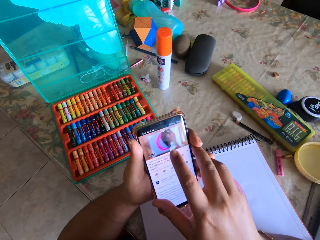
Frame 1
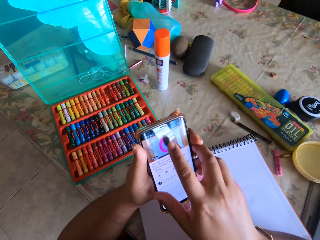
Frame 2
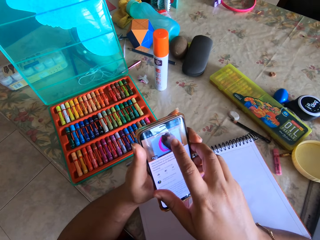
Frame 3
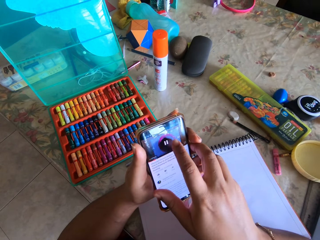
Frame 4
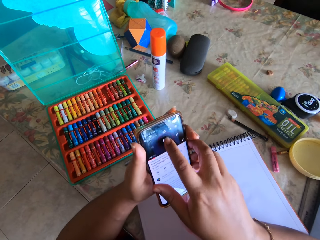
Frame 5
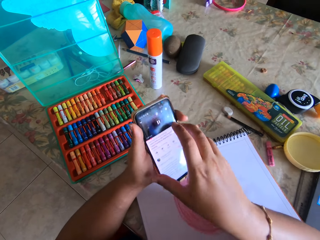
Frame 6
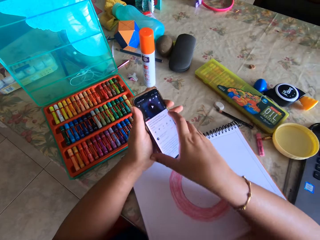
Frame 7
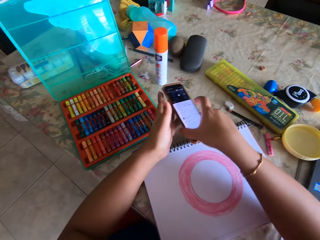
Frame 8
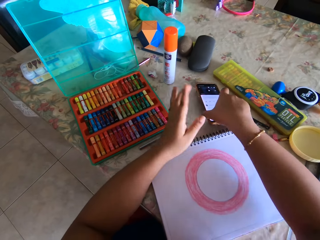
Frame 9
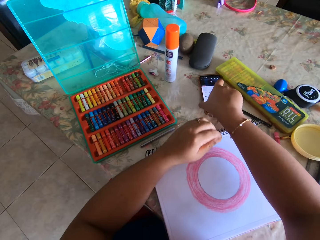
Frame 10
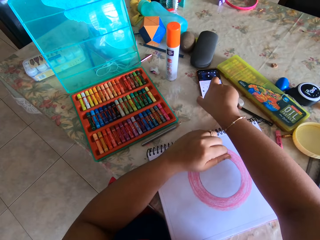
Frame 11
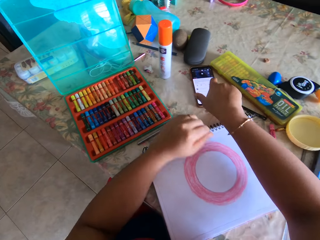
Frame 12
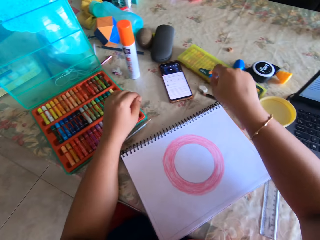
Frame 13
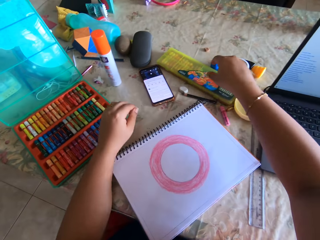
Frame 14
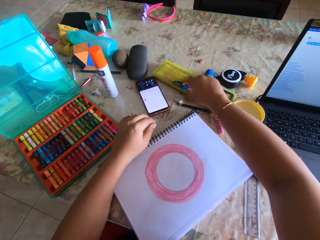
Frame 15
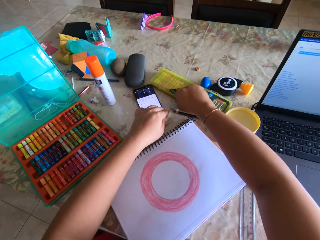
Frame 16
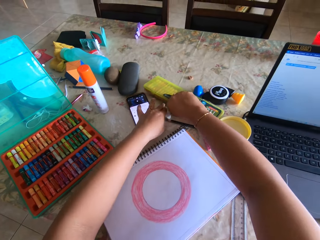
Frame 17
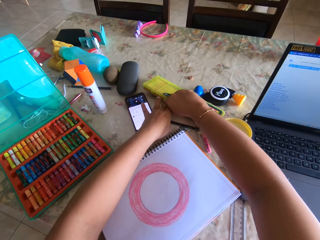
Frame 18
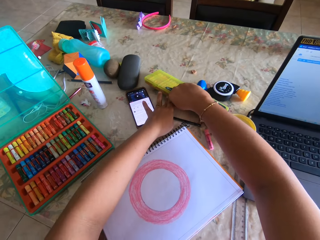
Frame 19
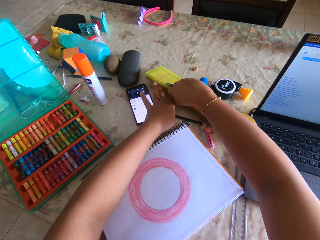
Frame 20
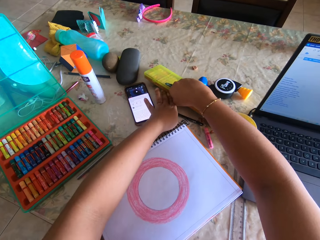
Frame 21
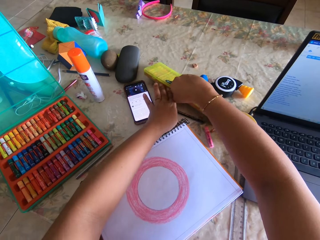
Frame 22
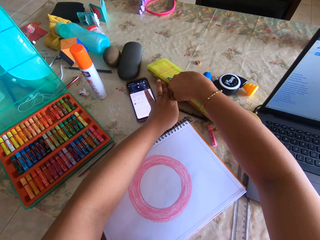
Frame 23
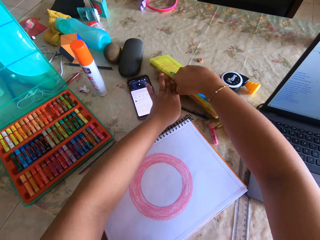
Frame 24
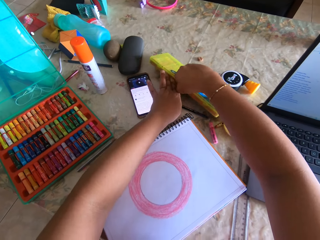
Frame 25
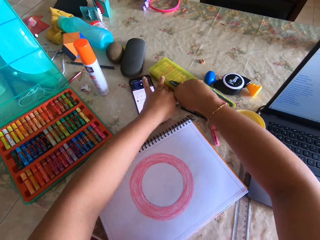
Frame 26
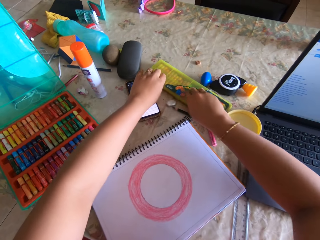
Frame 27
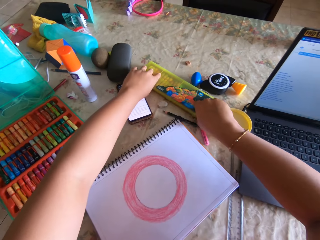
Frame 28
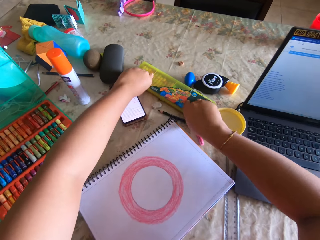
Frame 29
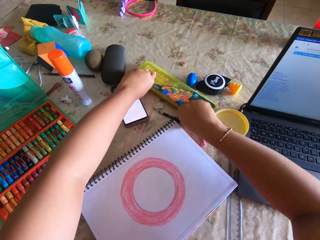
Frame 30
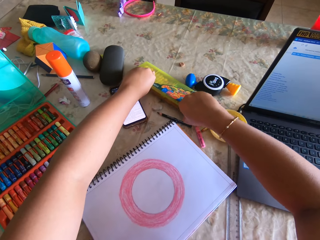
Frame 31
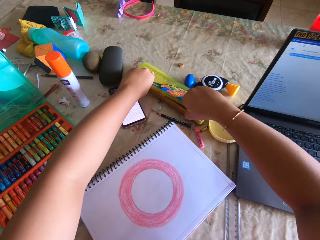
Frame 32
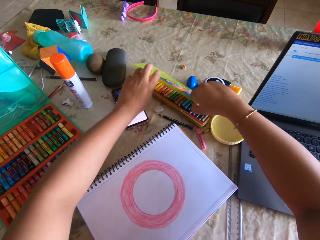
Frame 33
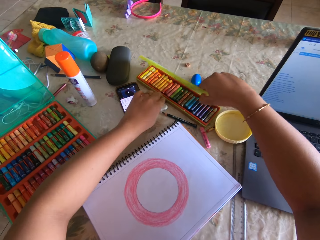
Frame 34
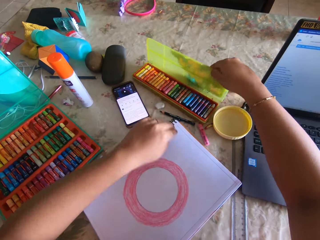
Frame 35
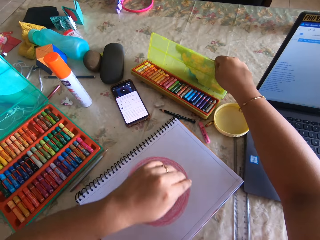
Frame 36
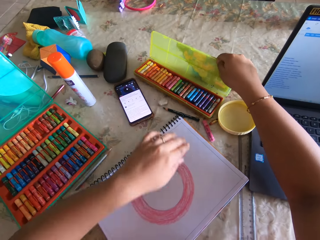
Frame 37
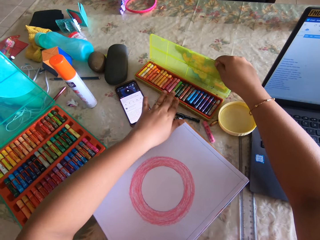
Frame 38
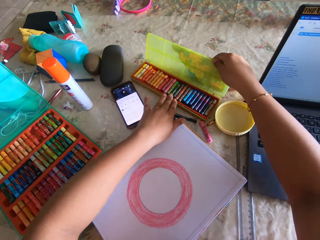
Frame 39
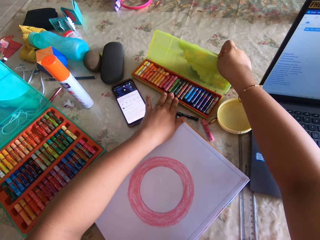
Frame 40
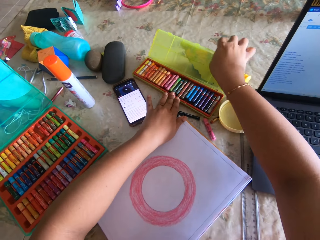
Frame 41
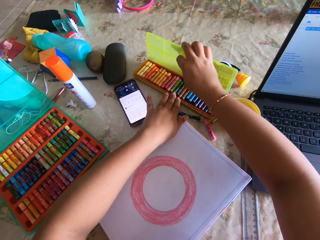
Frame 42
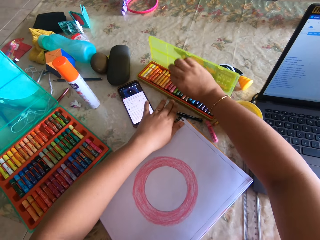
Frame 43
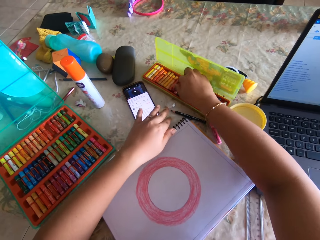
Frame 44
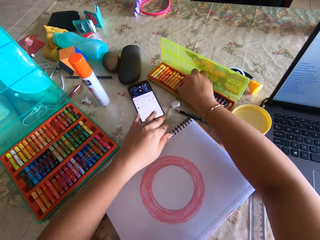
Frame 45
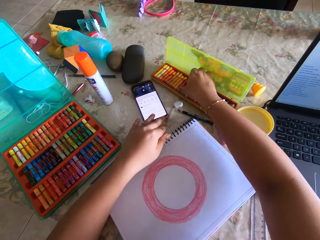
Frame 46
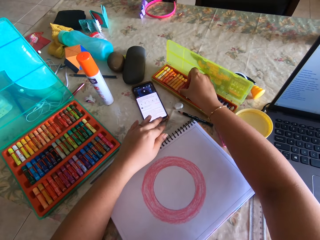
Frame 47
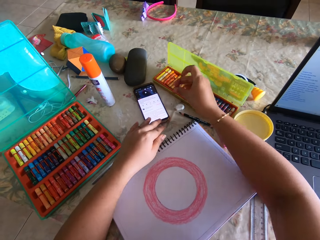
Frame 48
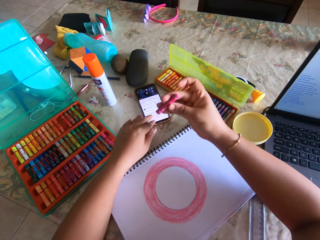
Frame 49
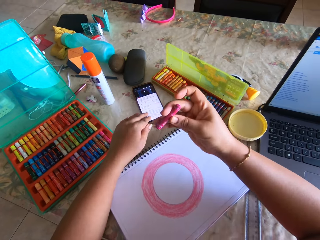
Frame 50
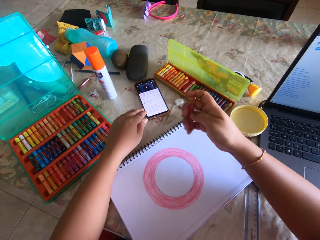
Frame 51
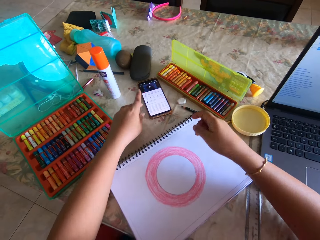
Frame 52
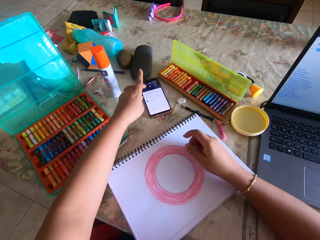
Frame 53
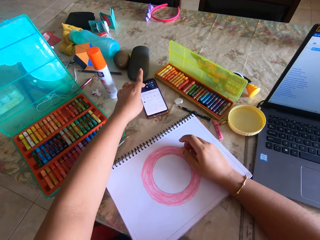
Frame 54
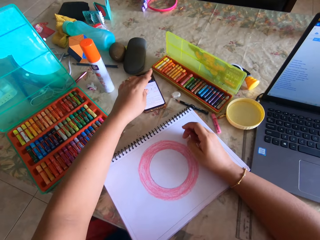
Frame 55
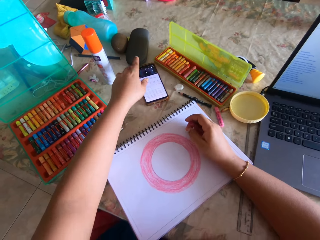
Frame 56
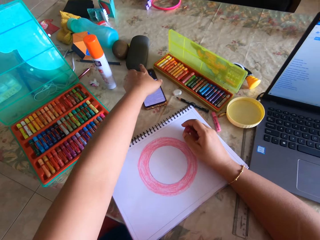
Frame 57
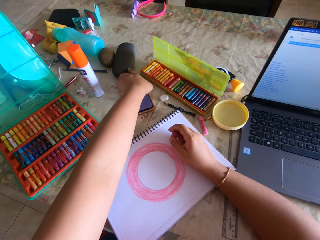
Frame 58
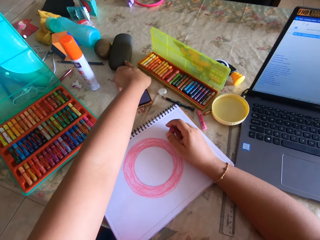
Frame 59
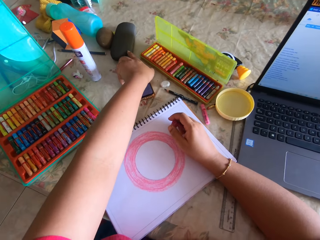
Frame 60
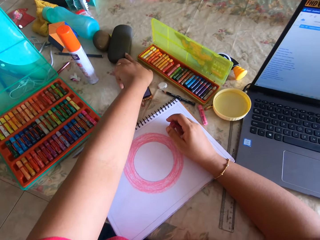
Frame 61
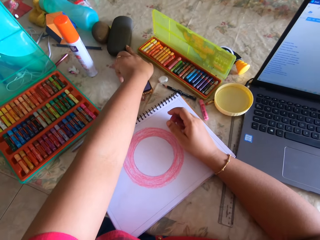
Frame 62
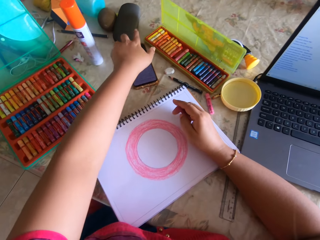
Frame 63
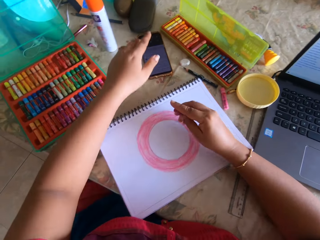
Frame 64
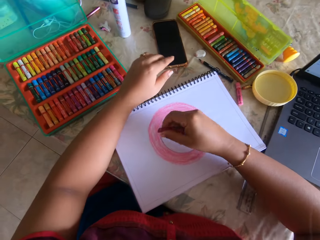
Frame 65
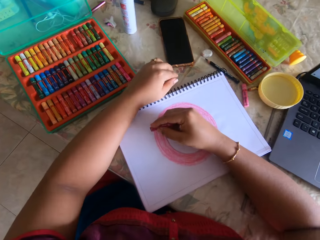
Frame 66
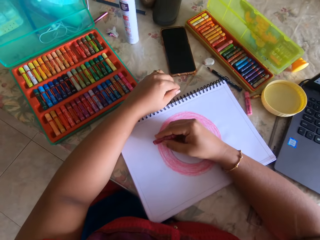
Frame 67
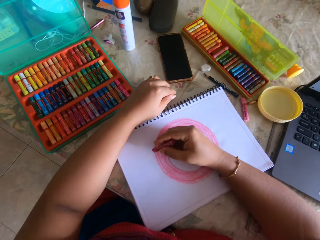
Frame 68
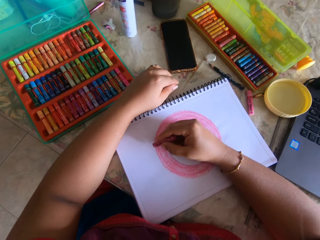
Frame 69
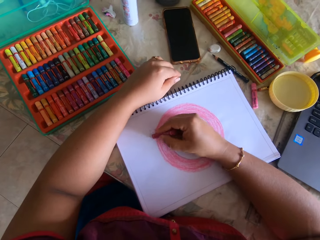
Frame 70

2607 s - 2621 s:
The camera wearer pauses the video and colors. They put the phone on the table and open a crayon box. They take a color from the case and color. They press the phone.

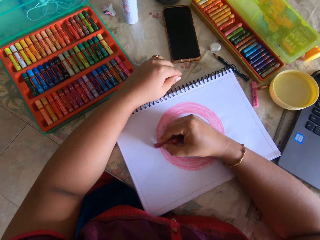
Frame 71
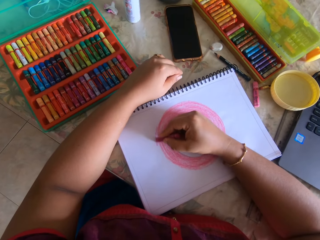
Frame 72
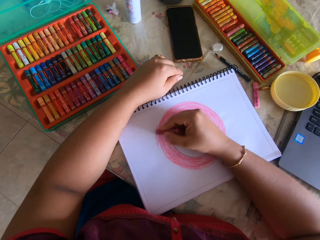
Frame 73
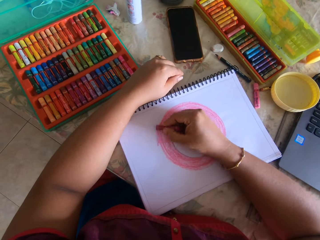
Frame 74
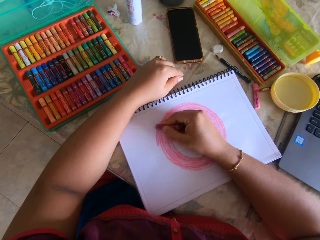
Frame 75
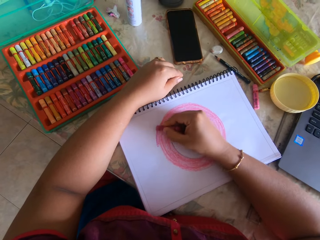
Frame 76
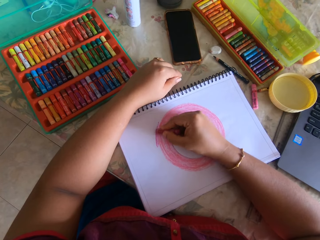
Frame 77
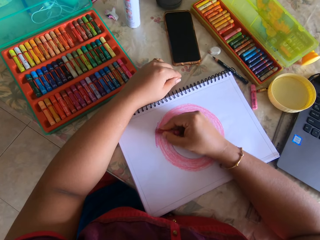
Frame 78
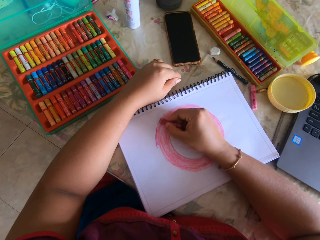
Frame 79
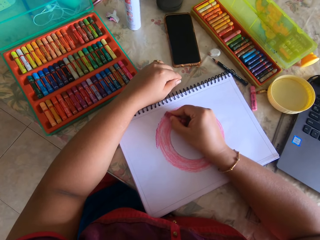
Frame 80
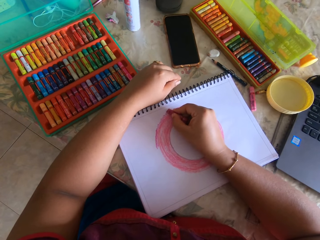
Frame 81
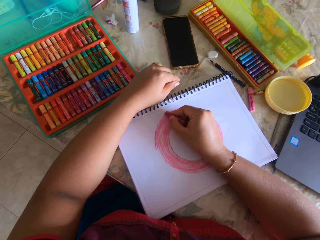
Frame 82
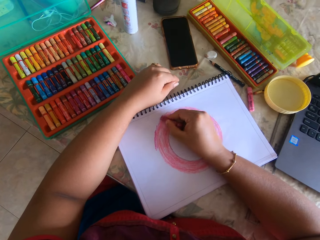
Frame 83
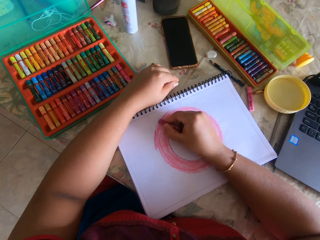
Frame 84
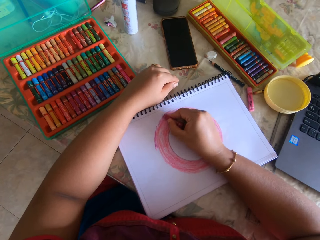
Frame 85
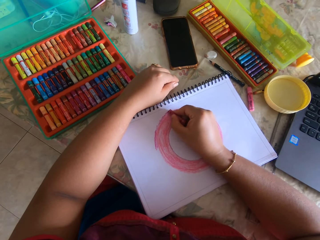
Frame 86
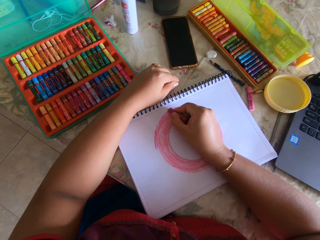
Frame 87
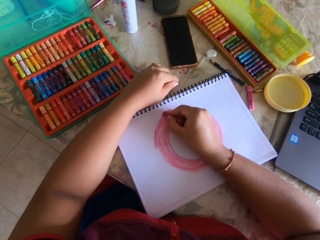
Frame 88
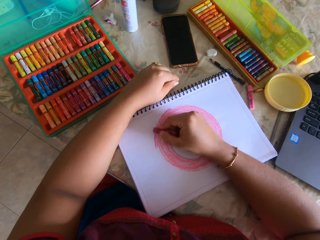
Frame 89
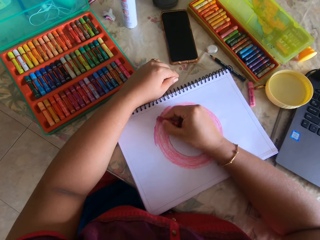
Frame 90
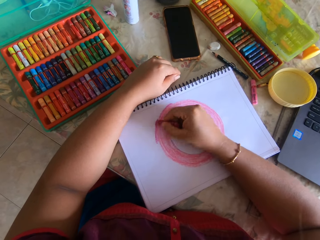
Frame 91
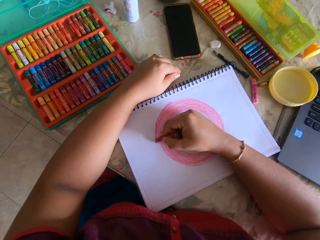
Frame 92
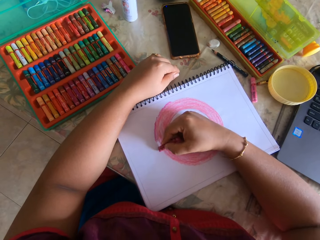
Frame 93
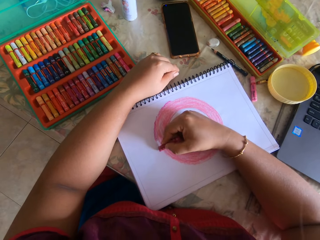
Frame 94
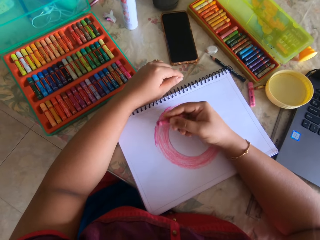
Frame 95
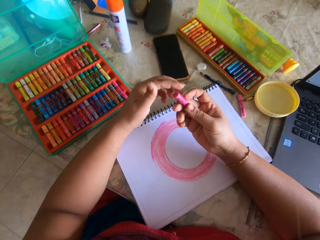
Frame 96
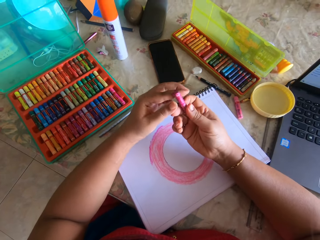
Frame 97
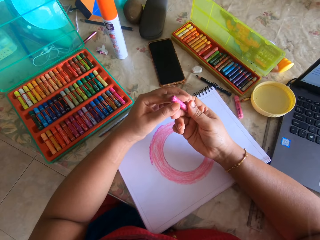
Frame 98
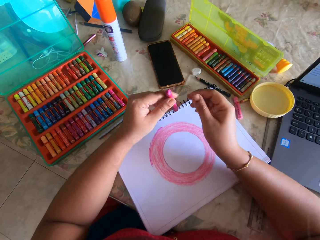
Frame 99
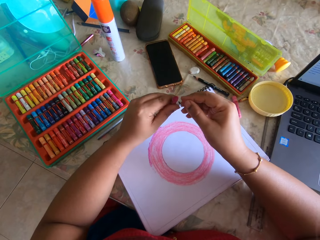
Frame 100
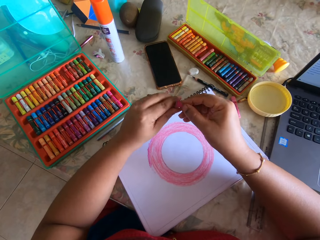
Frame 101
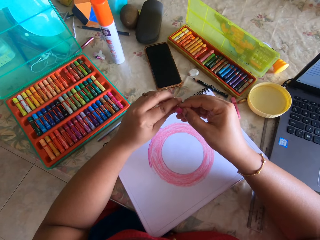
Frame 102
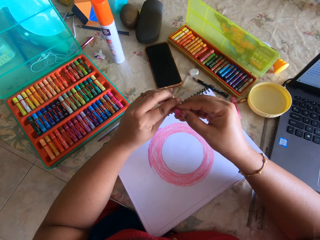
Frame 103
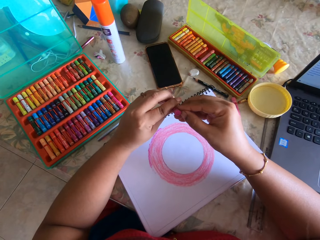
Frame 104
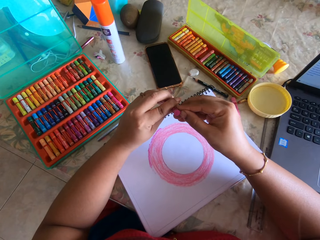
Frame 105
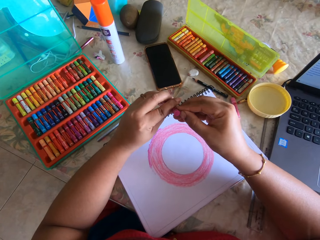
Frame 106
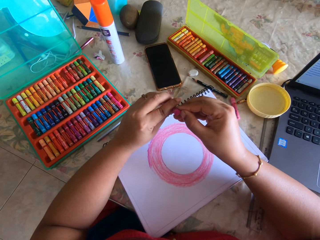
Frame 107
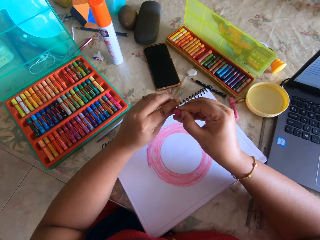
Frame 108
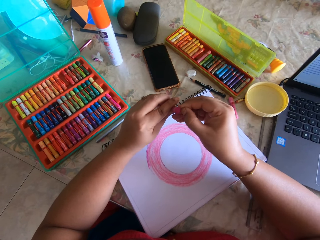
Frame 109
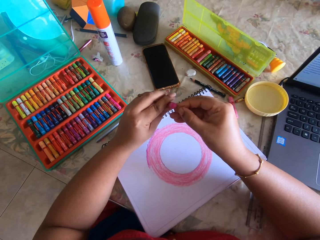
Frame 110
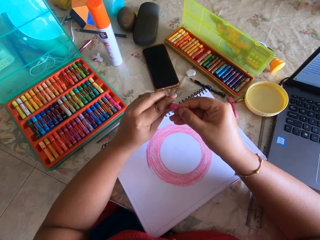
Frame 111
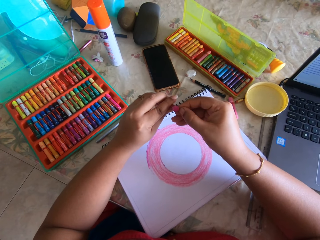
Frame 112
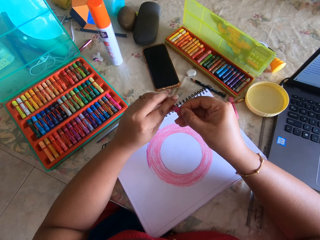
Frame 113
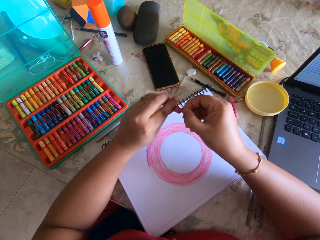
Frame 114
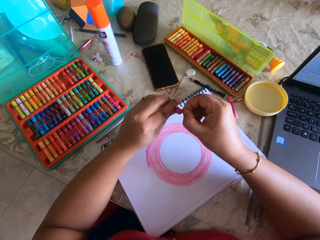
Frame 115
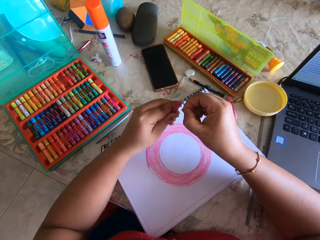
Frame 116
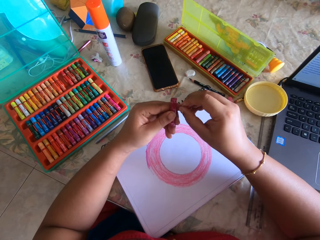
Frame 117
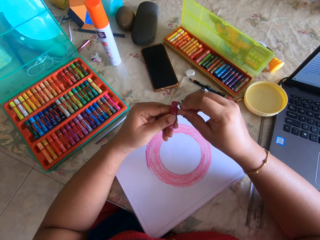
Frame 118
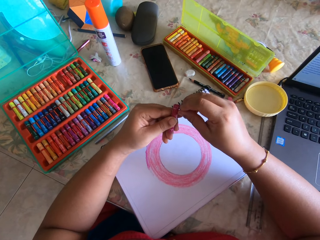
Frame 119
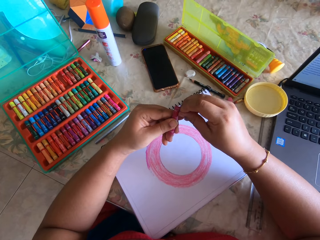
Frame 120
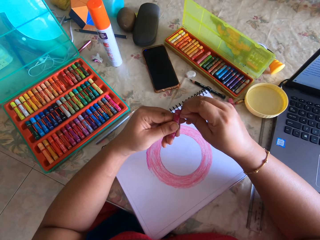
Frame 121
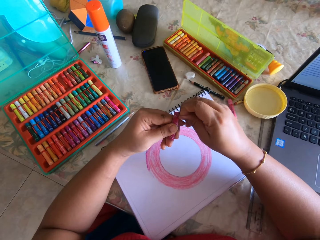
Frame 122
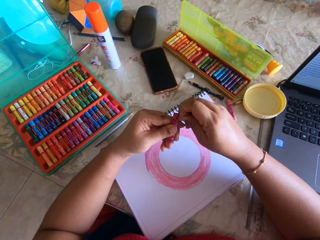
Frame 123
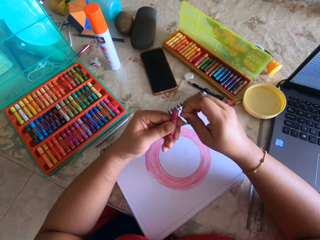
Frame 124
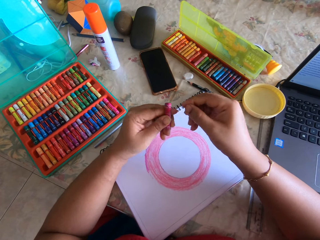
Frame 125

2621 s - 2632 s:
The camera wearer colors with a crayon. They mend the color. They unwrap the crayon color.
